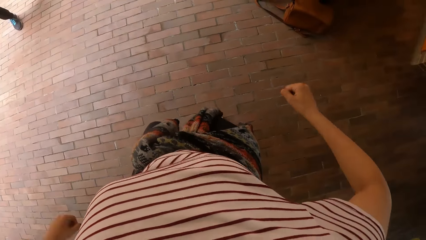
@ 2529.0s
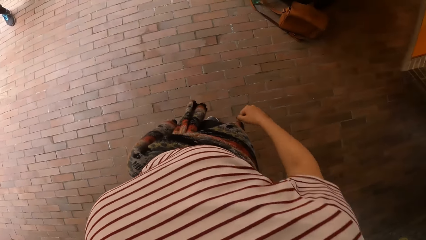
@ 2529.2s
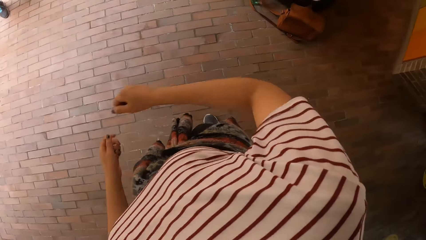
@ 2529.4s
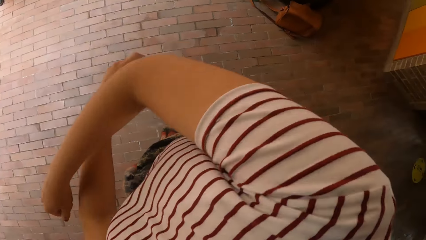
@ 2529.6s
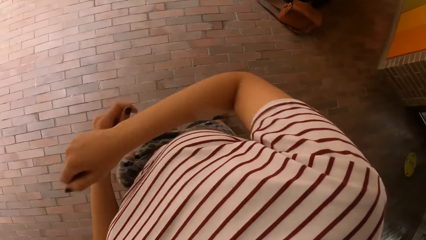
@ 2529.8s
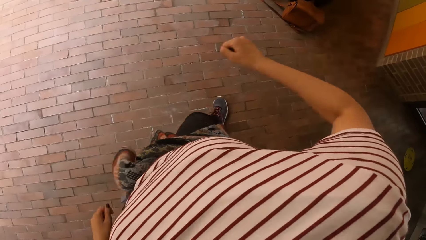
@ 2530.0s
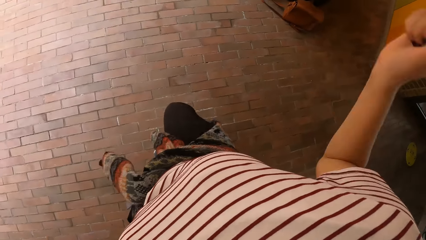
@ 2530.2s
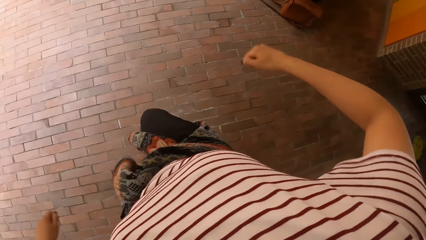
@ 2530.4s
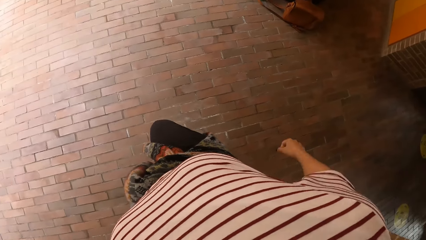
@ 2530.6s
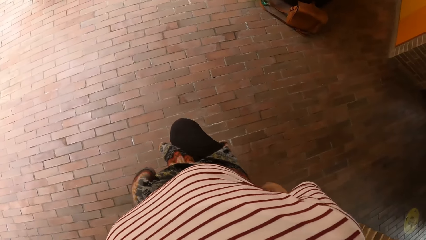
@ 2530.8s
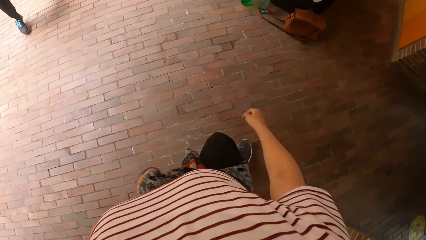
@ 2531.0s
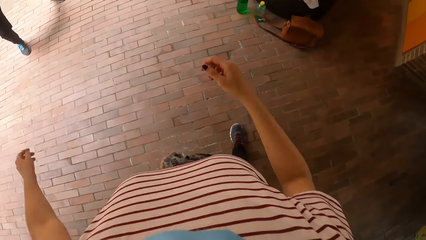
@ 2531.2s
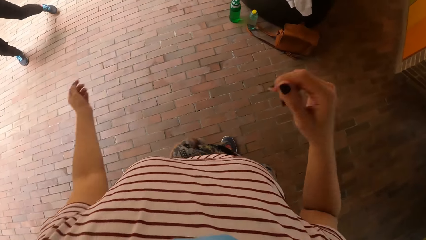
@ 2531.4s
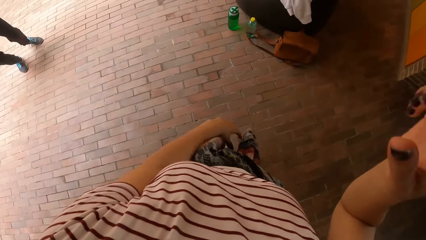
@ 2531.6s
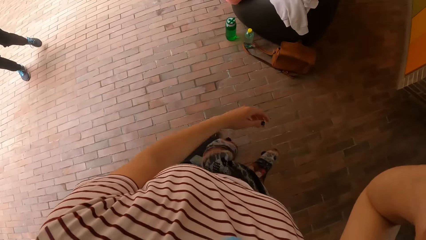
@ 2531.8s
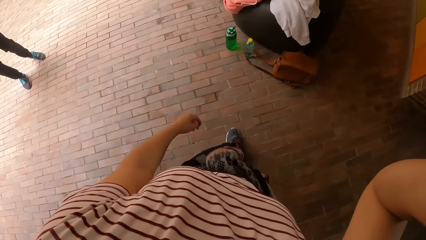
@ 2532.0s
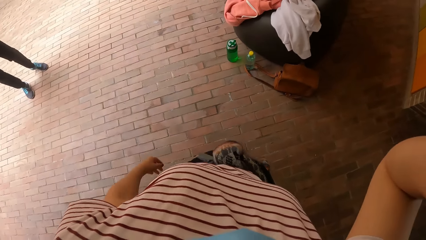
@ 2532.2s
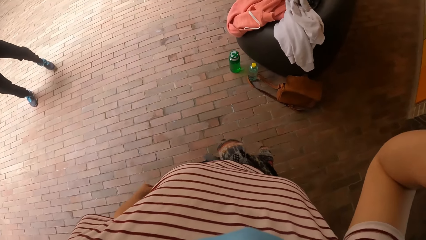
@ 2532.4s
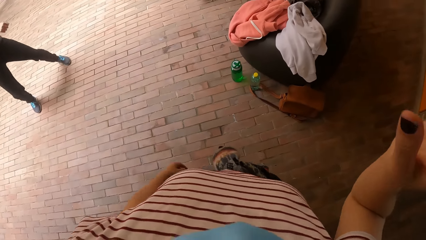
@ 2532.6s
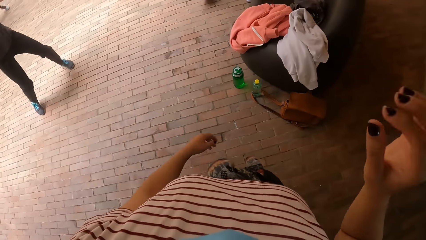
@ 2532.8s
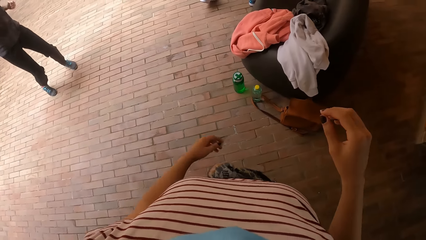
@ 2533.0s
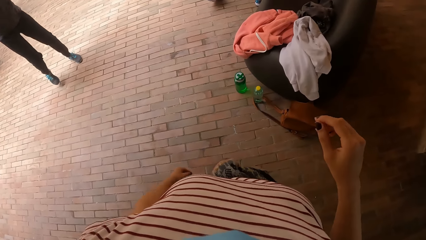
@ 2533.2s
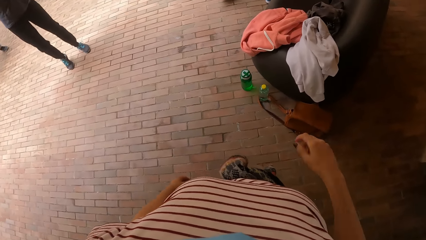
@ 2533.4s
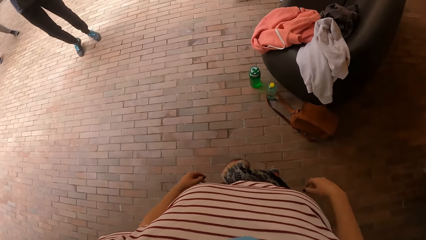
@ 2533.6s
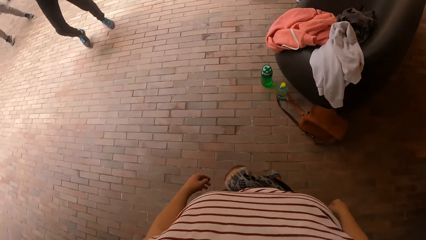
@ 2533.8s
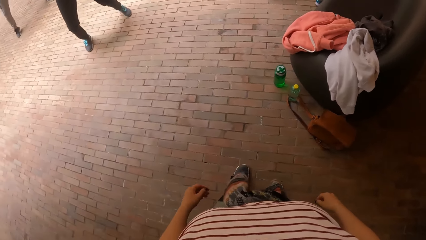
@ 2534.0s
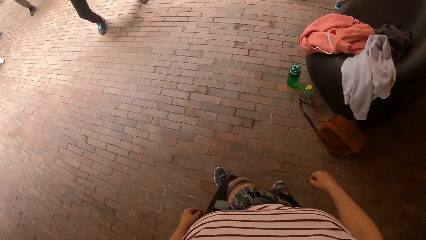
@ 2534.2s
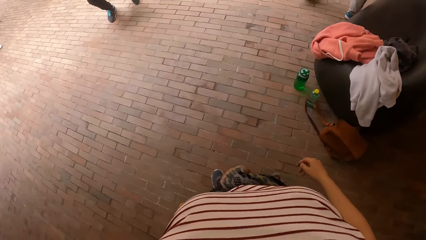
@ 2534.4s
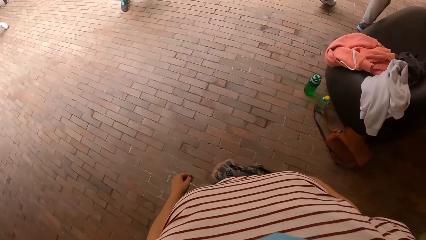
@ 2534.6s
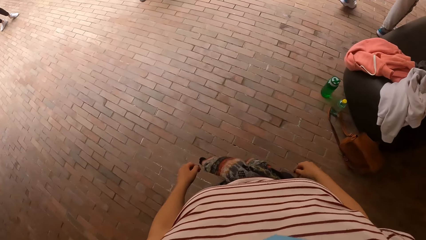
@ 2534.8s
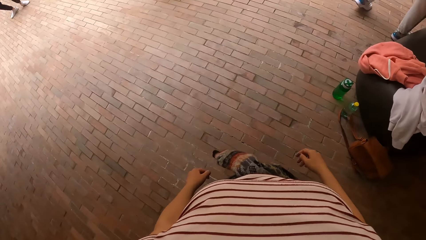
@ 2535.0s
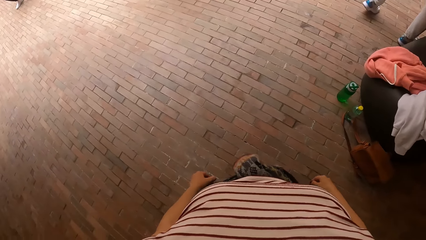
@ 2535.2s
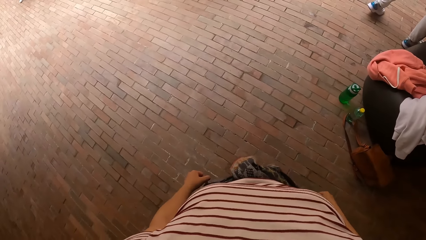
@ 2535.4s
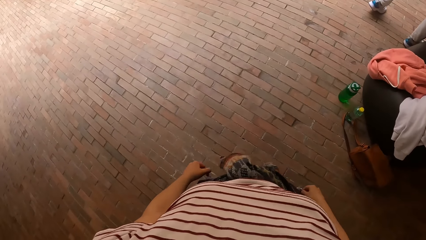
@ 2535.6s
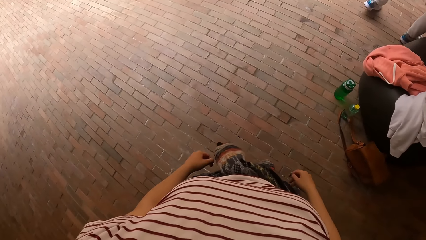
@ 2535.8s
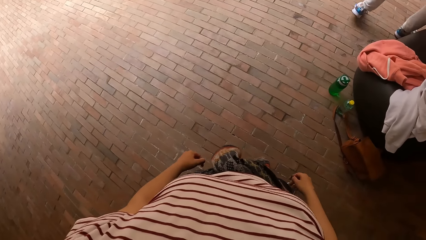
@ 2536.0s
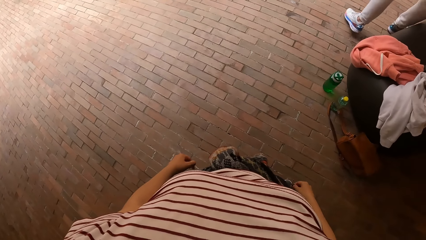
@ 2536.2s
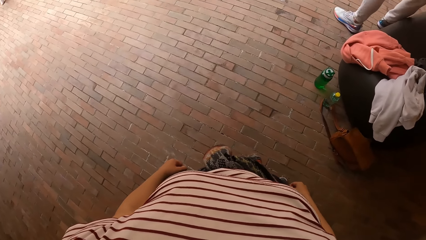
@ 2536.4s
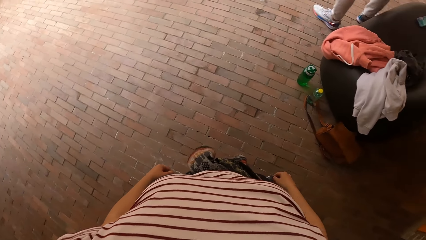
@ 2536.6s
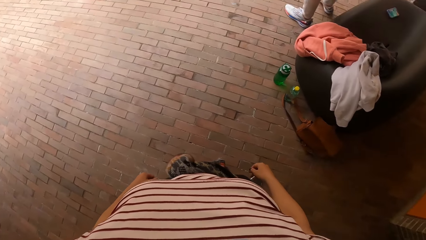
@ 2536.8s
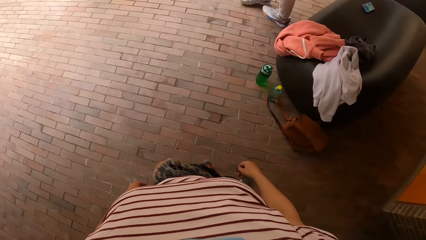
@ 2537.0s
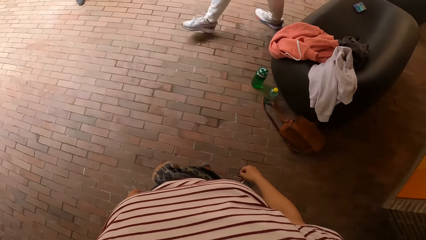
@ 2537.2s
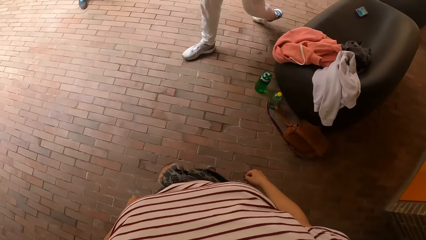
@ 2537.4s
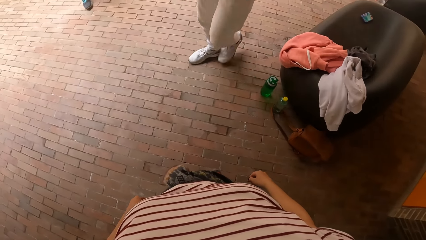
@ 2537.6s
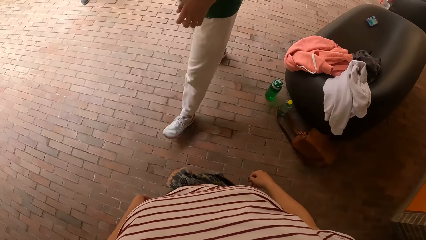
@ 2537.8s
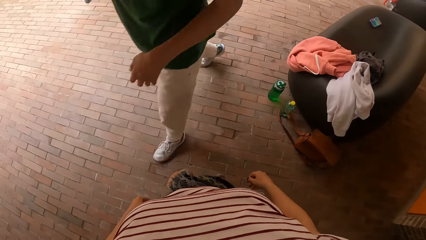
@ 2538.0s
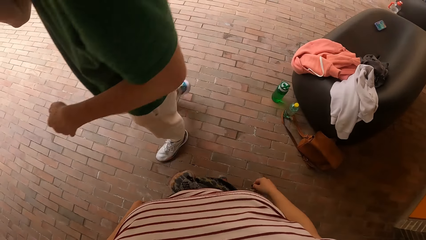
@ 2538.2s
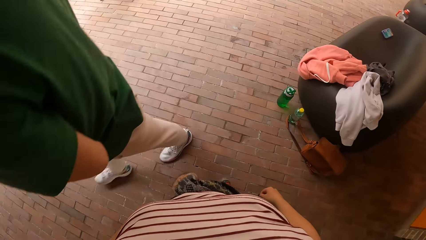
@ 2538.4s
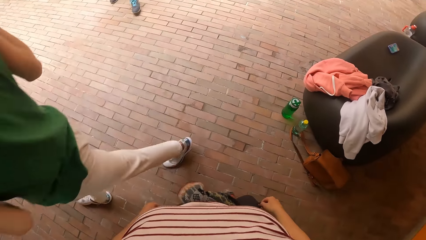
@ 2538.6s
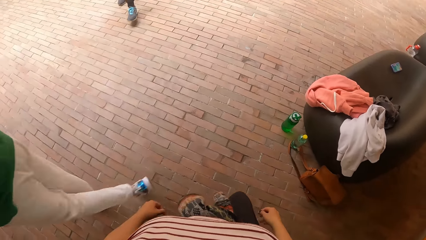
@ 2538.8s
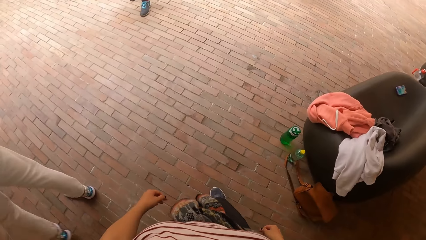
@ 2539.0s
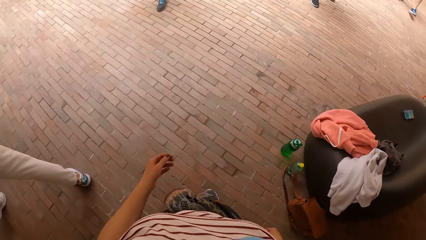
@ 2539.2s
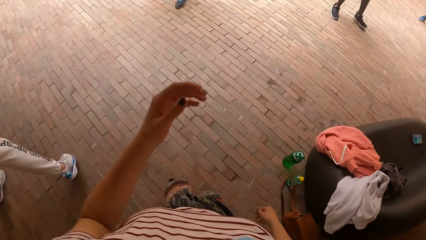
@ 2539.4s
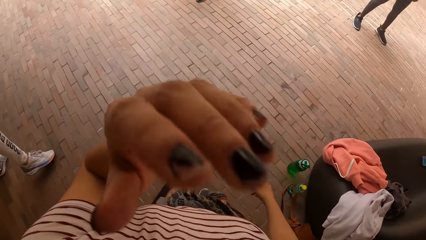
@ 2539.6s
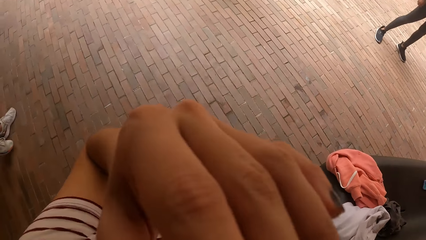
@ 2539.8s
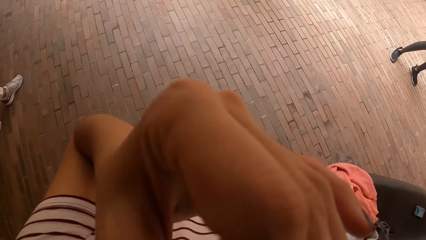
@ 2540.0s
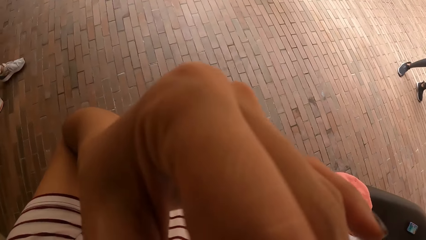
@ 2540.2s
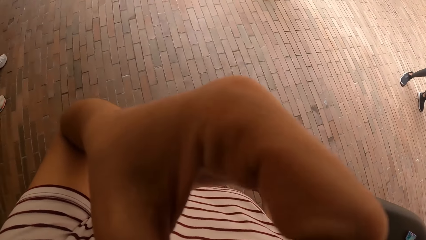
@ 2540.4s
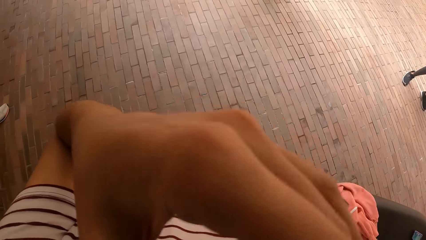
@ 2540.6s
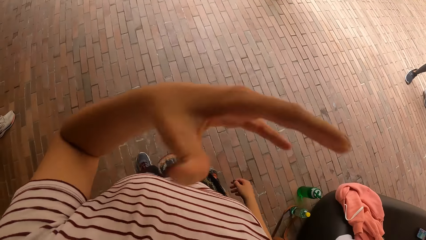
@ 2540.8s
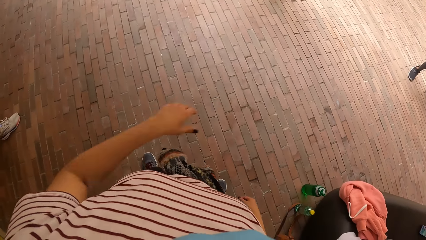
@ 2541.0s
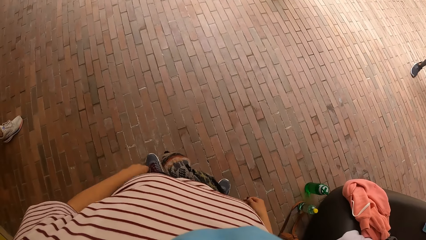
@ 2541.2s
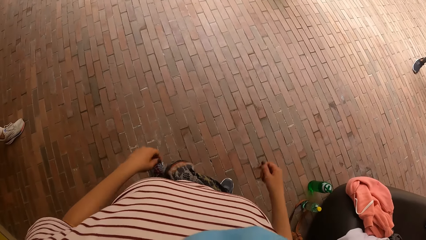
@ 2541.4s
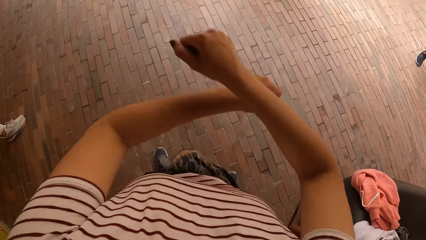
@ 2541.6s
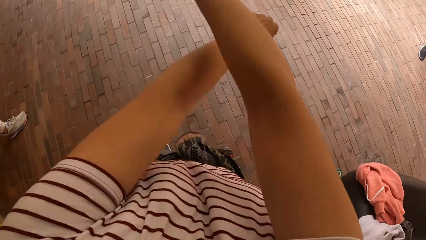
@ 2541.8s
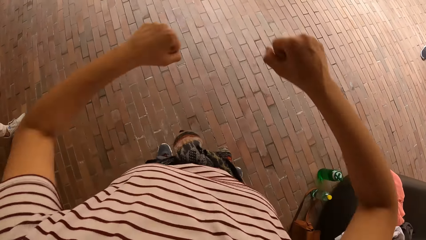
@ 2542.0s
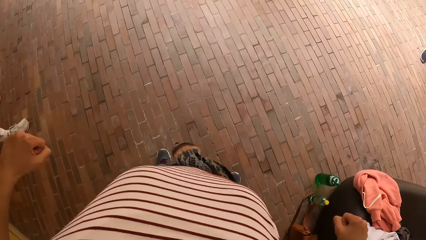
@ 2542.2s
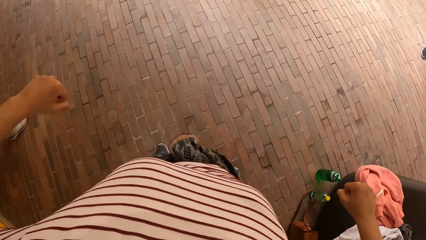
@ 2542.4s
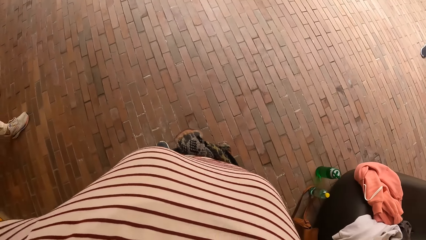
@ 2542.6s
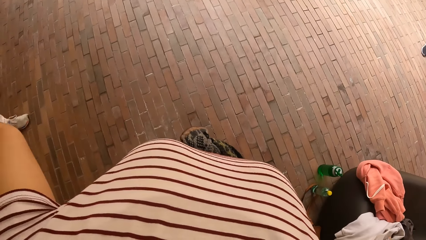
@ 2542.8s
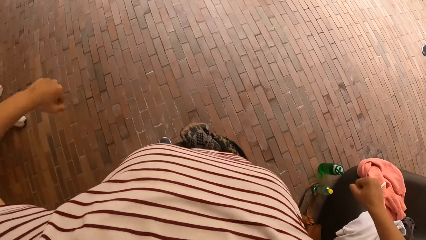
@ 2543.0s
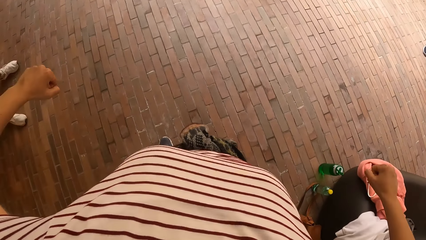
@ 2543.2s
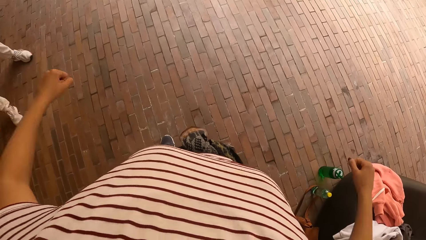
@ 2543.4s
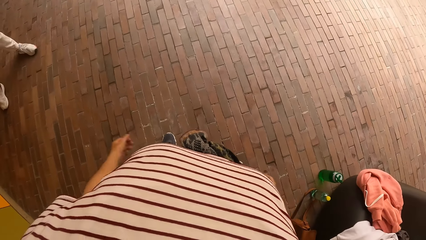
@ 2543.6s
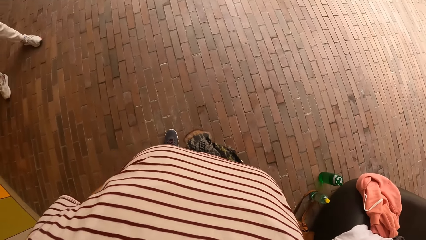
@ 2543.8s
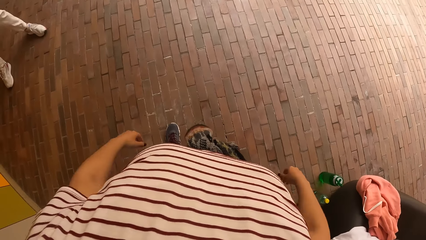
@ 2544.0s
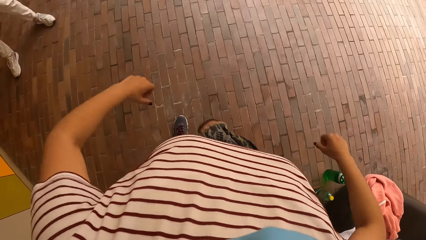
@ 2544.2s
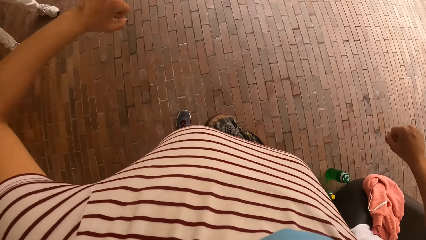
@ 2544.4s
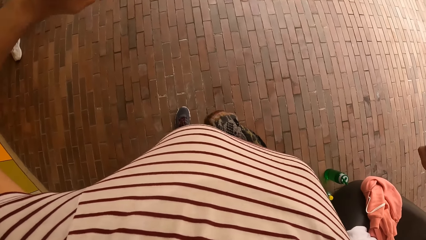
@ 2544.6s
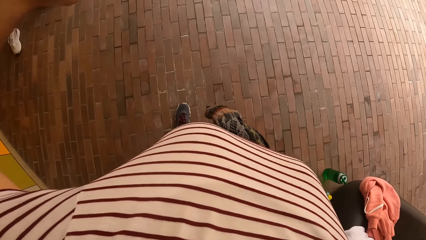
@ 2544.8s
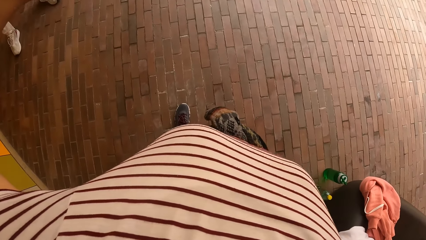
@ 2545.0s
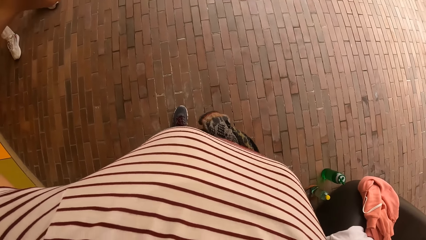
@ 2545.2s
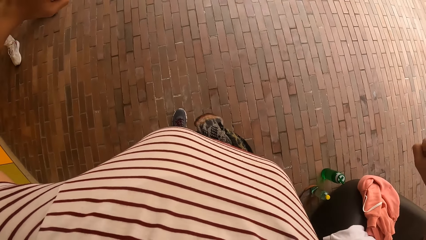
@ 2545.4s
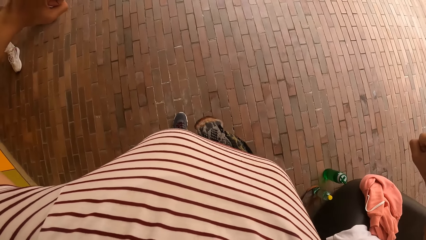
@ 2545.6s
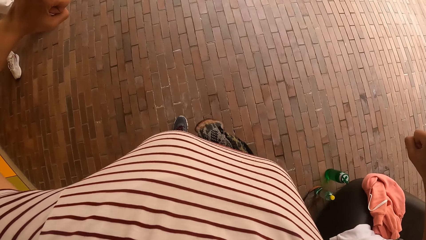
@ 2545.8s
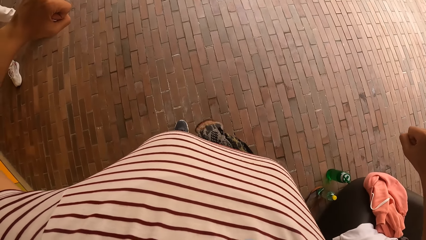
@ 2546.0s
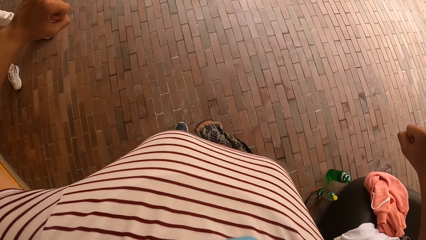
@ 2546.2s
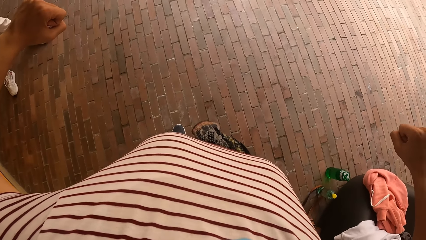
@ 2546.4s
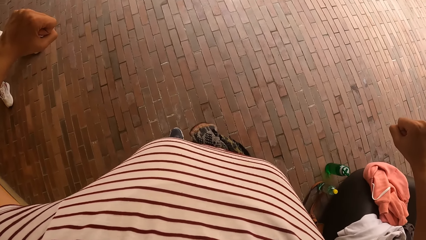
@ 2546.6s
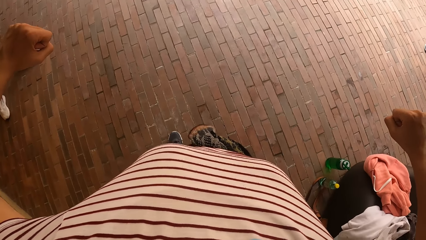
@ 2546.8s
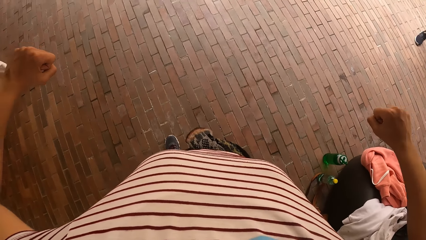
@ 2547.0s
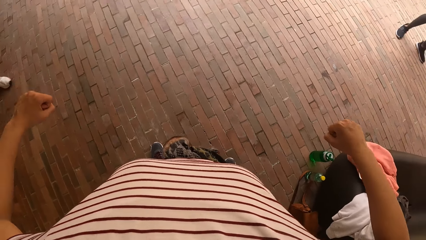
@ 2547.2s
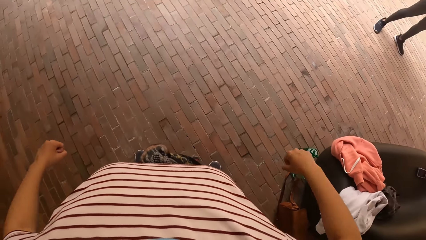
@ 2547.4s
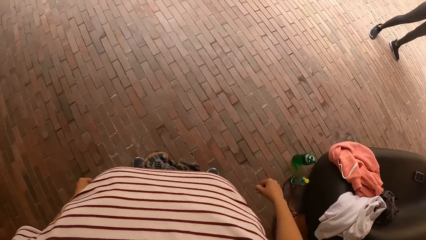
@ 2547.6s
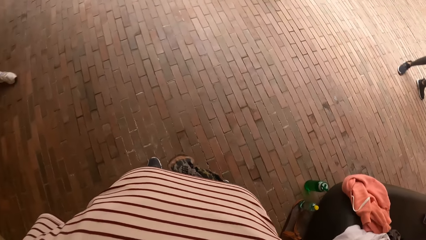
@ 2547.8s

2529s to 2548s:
The camera wearer lifts her hand. She adjusts the camera with her right hand. A person dances in the compound. Another person walks in the compound. The camera wearer touches her face with her left hand. She dances in the compound.
